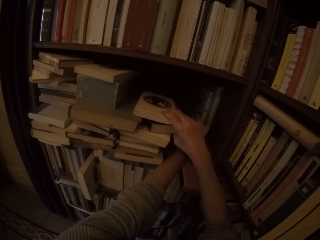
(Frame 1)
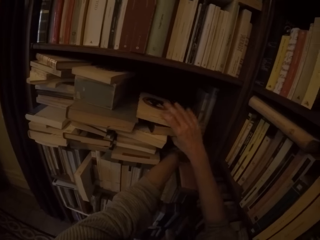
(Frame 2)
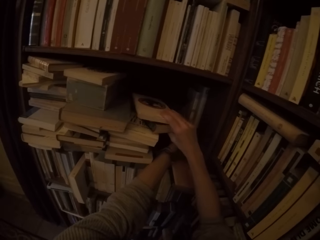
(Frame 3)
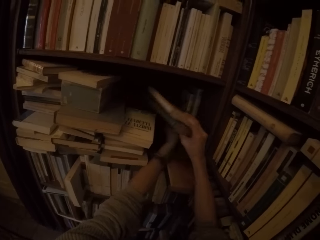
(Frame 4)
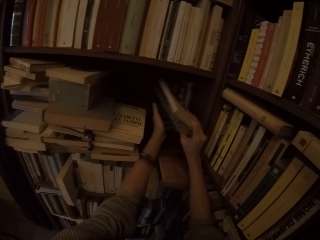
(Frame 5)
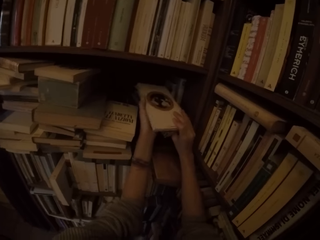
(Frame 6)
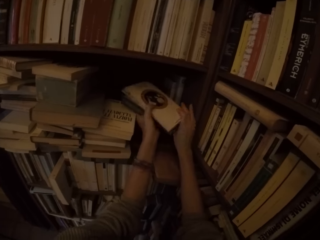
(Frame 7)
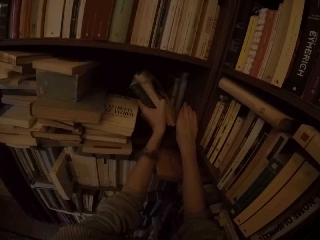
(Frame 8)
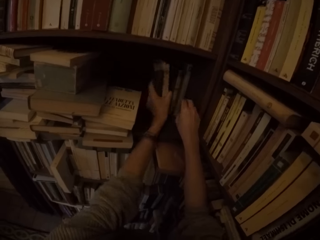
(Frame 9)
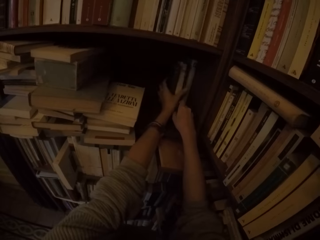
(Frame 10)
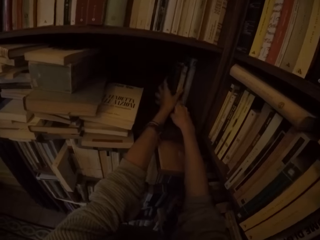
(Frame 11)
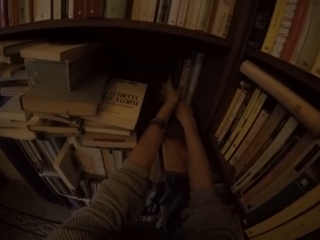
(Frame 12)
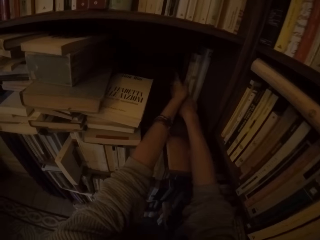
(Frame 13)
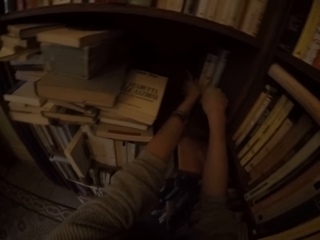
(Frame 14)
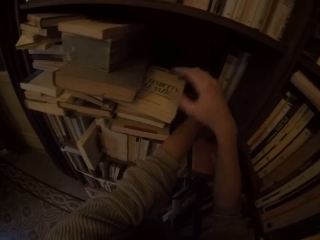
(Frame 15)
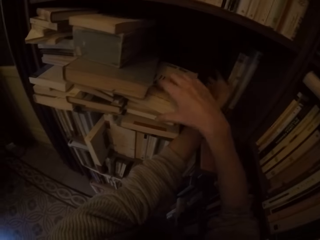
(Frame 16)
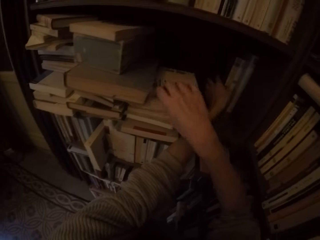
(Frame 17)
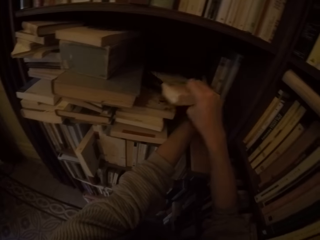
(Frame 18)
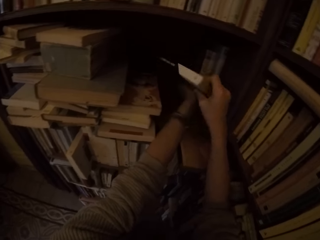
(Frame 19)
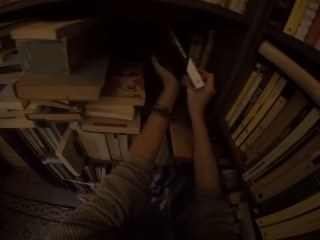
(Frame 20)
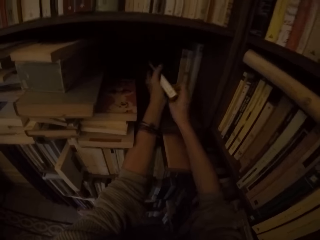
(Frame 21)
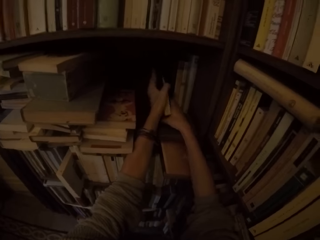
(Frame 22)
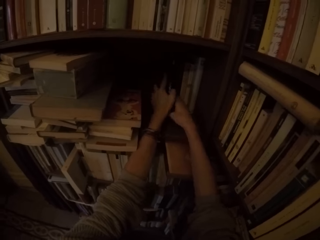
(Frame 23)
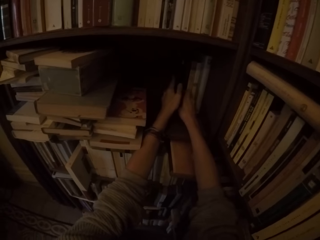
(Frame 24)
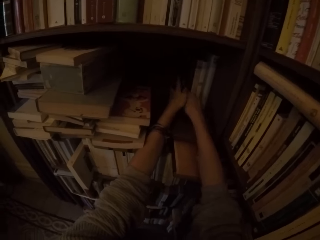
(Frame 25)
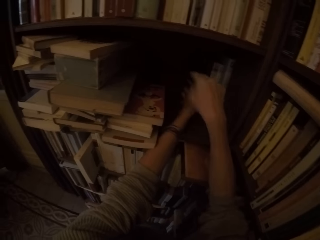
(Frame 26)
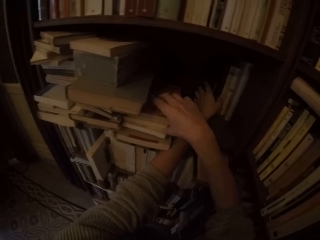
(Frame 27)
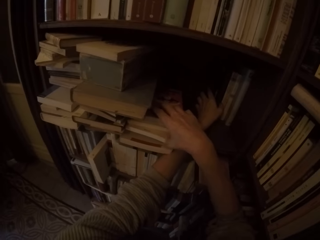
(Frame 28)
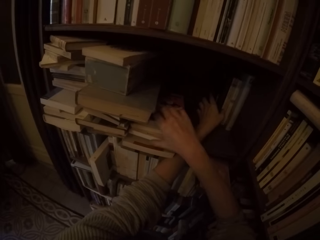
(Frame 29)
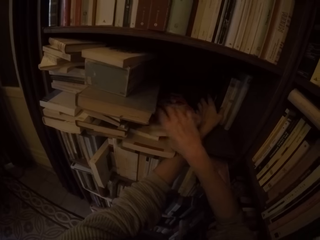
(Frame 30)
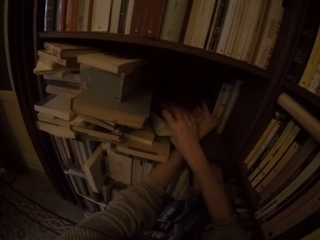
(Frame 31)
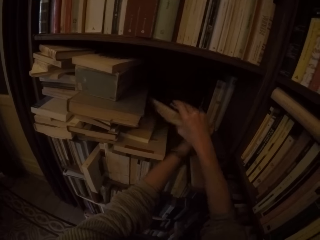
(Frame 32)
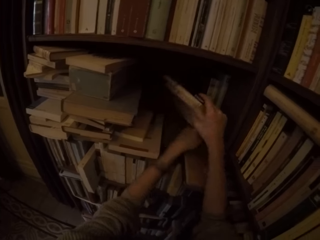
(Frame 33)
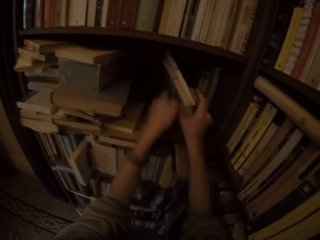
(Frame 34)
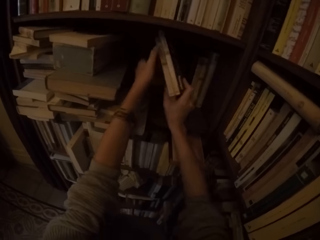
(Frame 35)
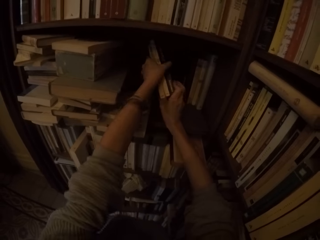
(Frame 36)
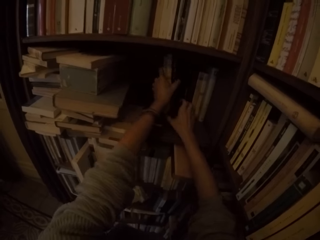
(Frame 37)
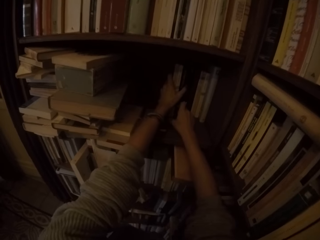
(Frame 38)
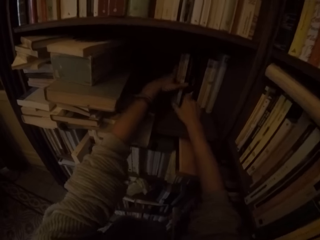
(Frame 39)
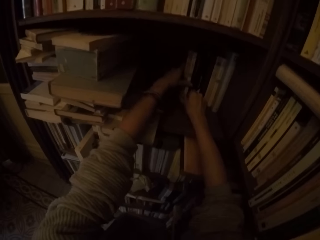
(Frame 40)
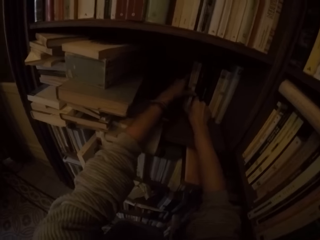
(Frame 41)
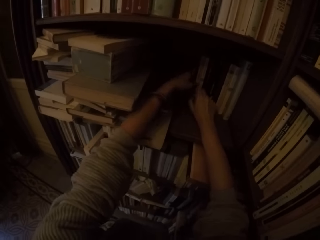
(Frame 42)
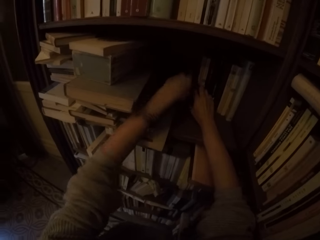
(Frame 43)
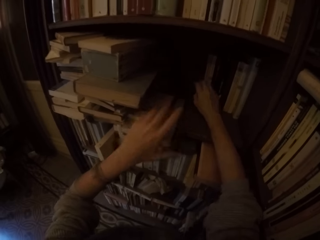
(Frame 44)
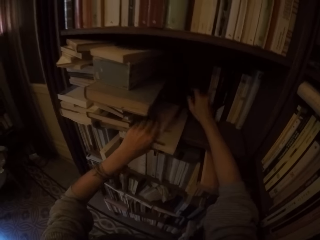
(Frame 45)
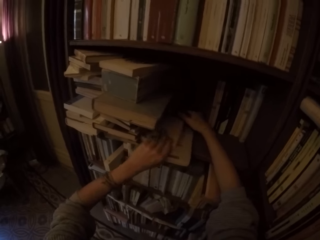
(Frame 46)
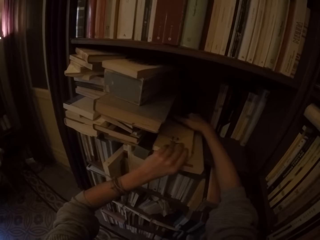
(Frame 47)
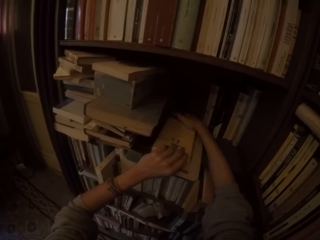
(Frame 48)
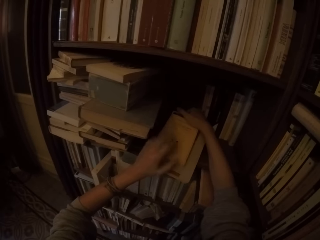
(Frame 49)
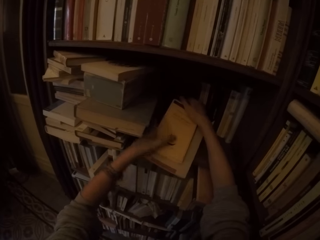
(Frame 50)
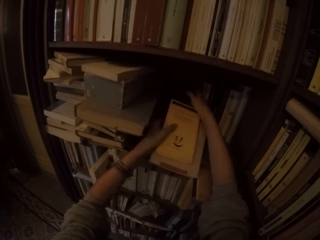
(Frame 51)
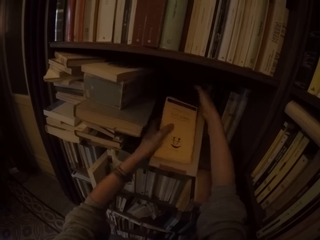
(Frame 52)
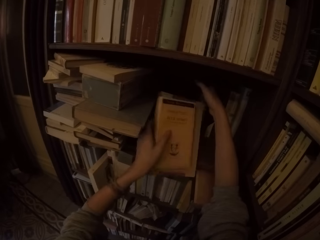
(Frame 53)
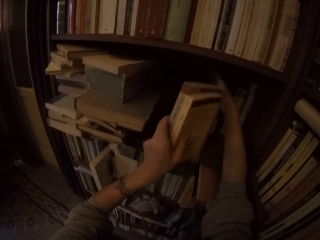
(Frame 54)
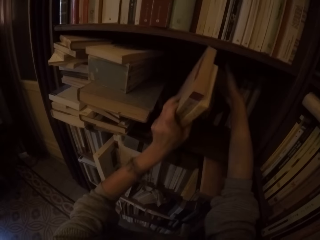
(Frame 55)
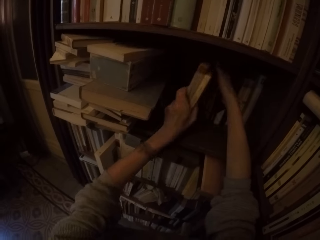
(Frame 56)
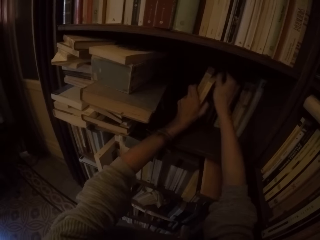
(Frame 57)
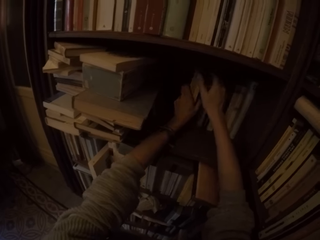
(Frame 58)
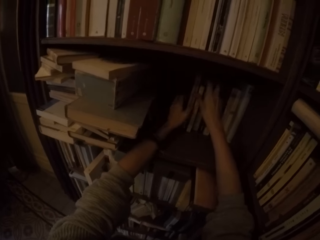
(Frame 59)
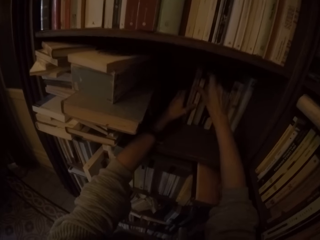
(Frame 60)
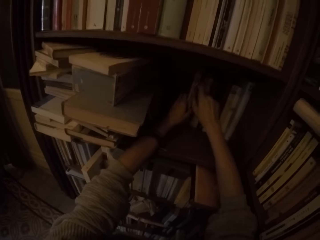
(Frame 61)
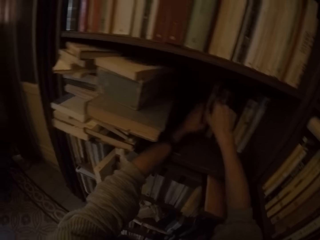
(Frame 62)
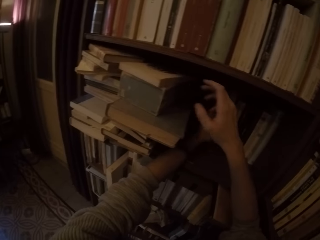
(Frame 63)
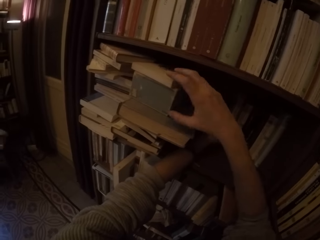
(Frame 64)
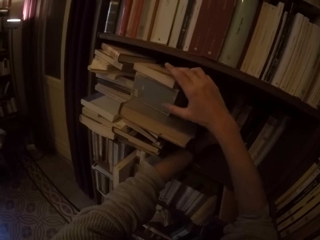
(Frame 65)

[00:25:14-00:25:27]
The camera wearer picks up two books from the shelf with his right hand. He arranges the two books on the shelf with both hands. He picks up another book from the shelf with his right hand. He arranges the book on the shelf with both hands. He picks up three books from the shelf with his right hand. He arranges the three books on the shelf with both hands. He picks up two books from the shelf with both hands. He arranges the two books on the shelf with both hands.

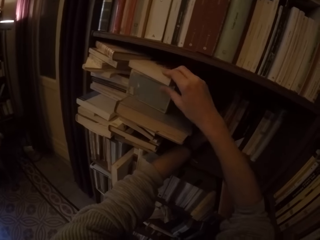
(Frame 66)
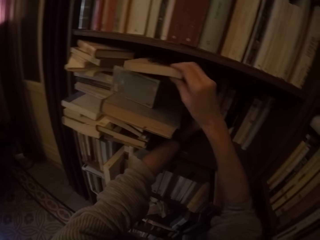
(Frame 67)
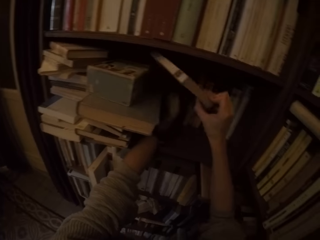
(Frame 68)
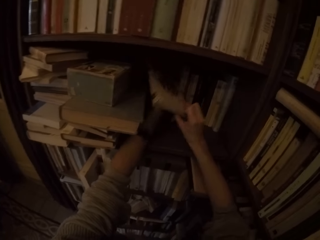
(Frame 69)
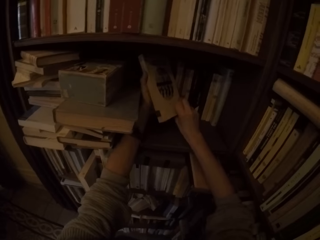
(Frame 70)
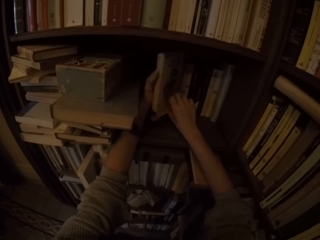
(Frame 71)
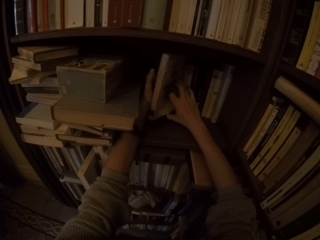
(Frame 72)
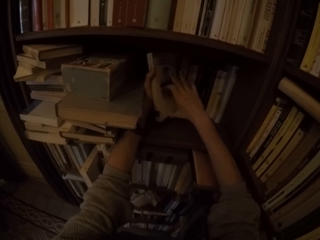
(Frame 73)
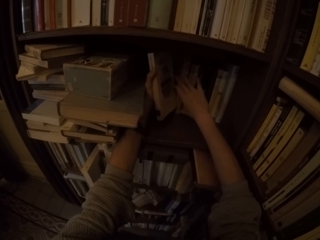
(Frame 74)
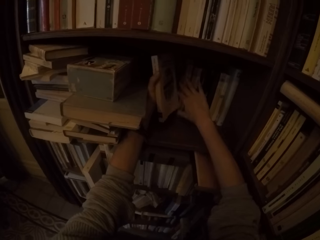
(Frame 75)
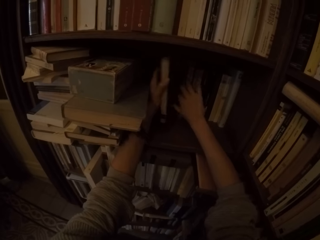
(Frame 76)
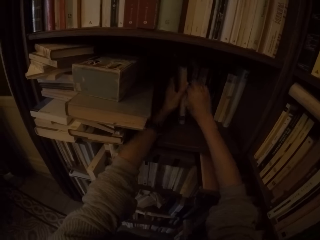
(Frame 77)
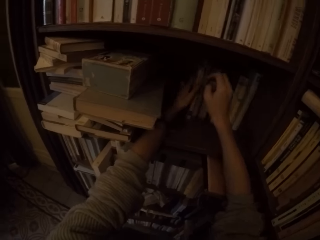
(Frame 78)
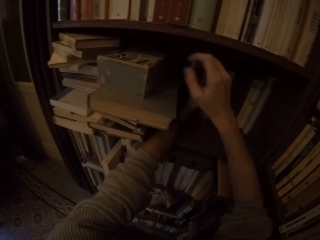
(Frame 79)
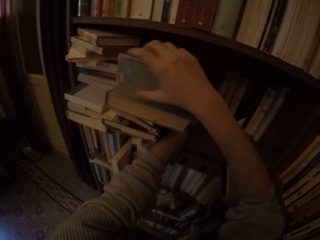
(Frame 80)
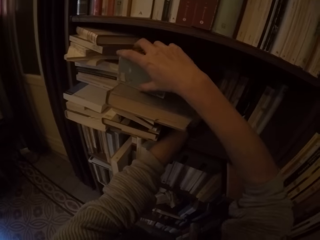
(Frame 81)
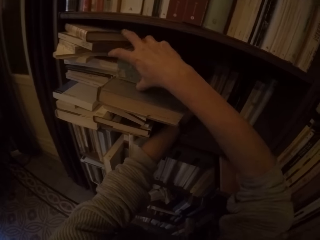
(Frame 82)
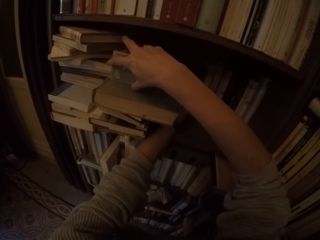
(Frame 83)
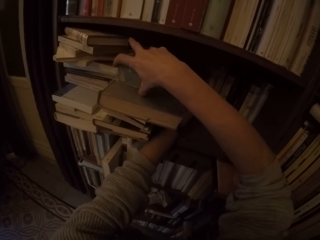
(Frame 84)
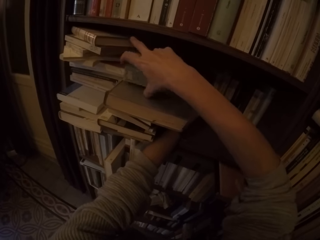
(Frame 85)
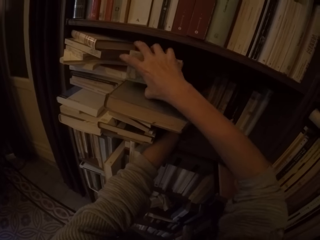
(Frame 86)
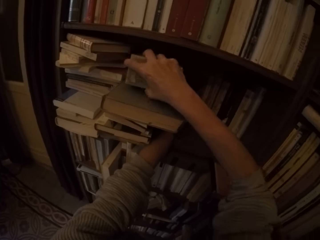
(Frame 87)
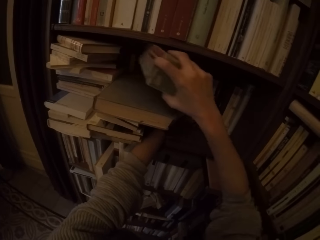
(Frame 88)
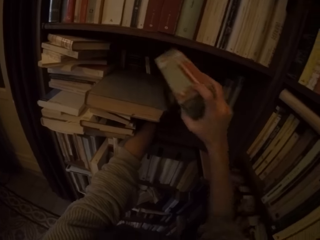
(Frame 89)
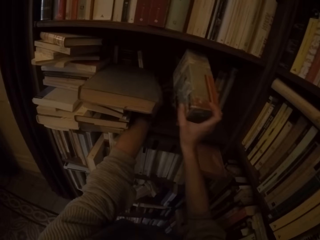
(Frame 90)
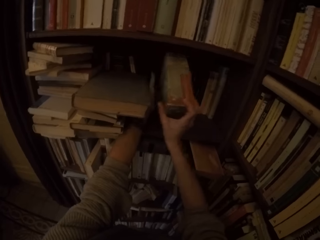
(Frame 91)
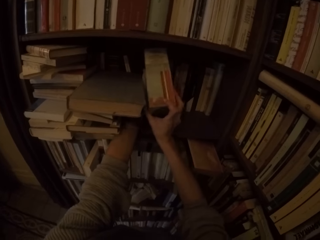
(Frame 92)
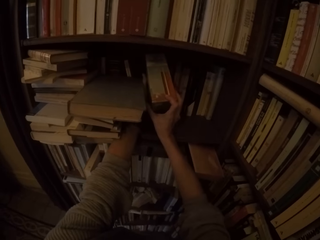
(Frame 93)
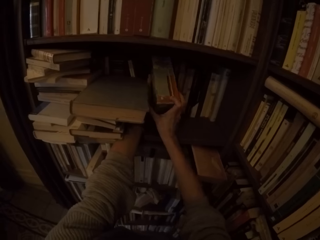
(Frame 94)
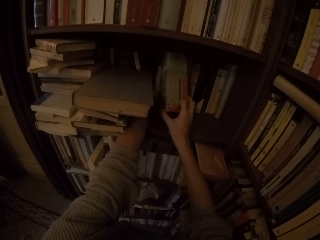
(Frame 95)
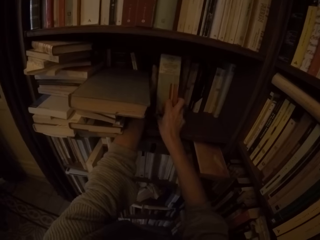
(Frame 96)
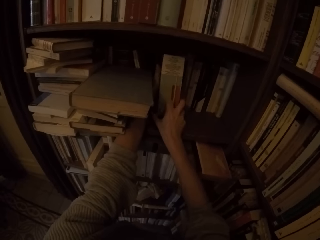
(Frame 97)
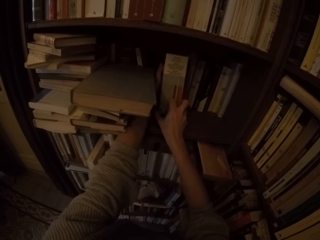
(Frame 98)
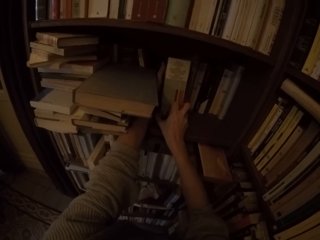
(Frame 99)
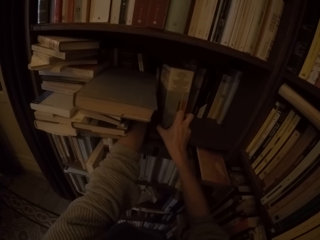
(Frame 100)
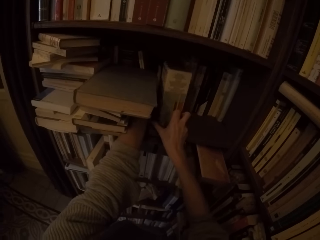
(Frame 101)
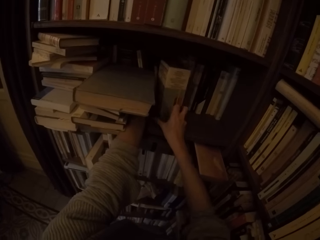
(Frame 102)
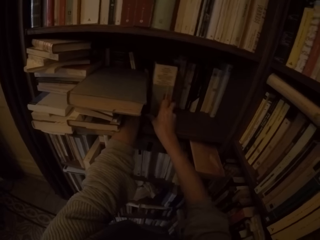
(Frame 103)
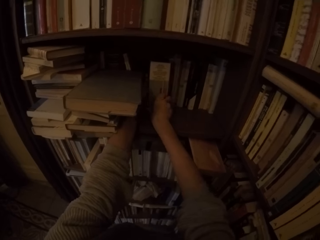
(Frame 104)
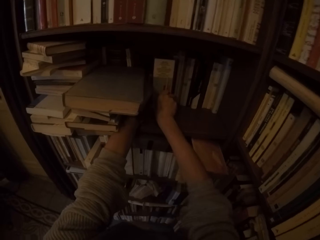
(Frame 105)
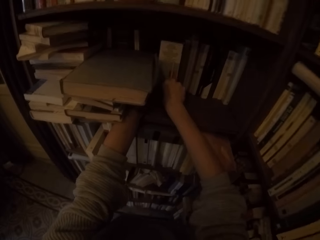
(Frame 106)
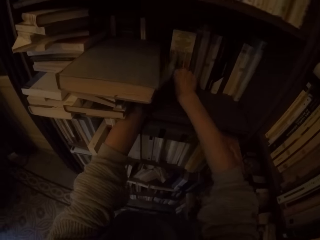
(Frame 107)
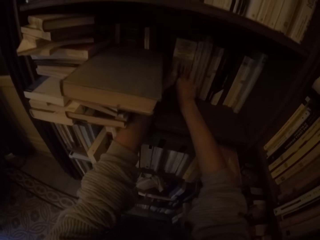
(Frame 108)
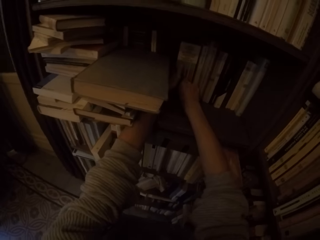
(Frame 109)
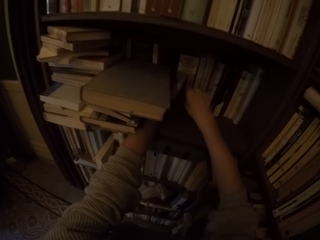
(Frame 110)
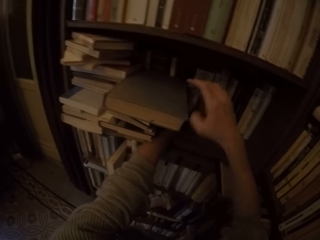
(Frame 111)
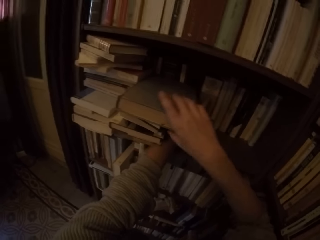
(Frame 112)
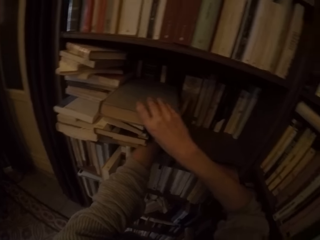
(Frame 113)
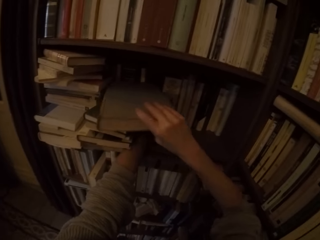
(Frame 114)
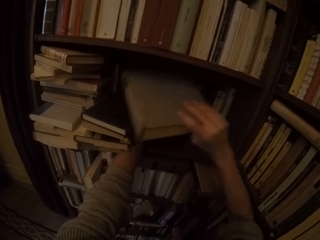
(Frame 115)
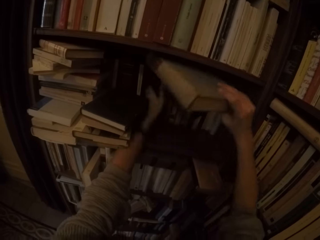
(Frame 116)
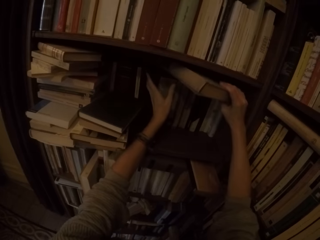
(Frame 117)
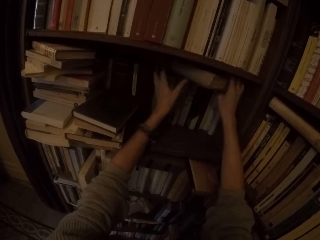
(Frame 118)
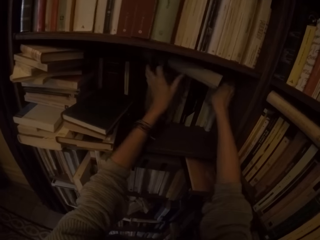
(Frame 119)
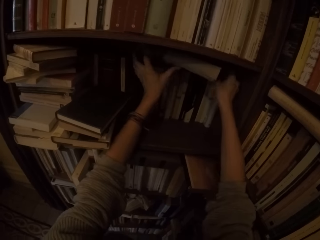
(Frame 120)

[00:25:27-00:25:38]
The camera wearer picks up another book from the shelf with his right hand. He puts the book on the shelf with his left hand. He picks up another book from the shelf with his right hand. He arranges the book on the shelf with both hands. He picks up another book from the shelf with his right hand.
